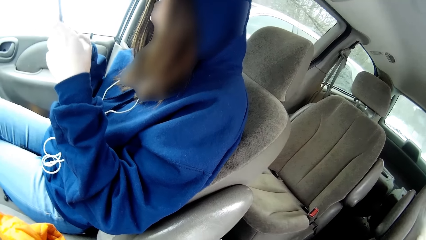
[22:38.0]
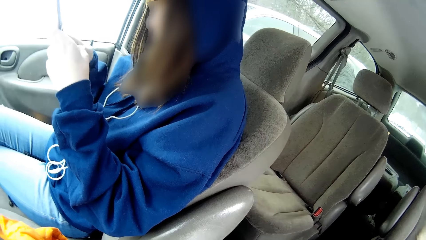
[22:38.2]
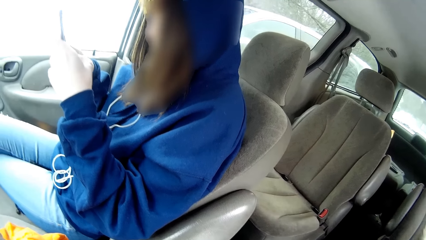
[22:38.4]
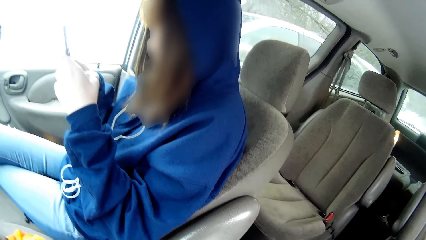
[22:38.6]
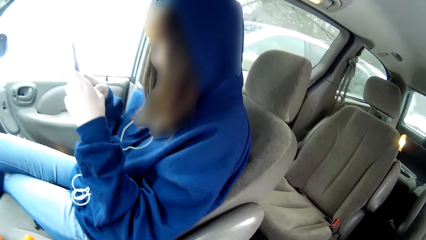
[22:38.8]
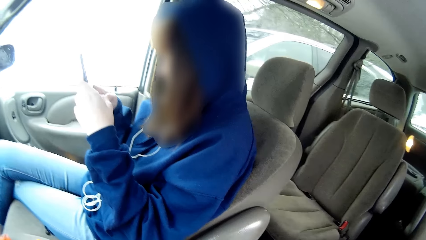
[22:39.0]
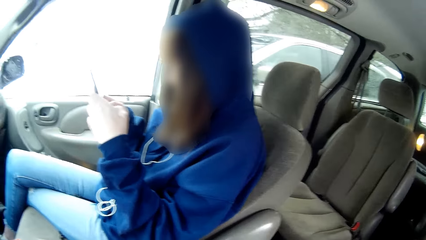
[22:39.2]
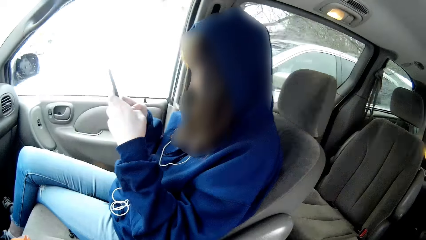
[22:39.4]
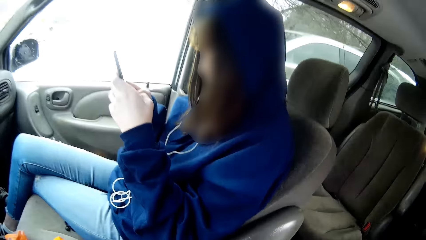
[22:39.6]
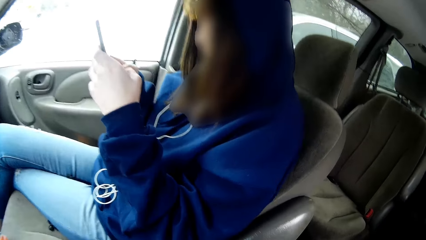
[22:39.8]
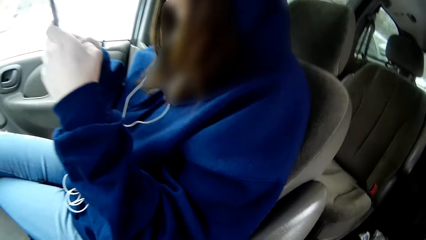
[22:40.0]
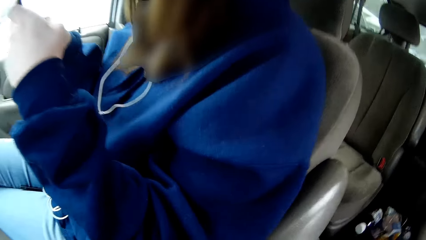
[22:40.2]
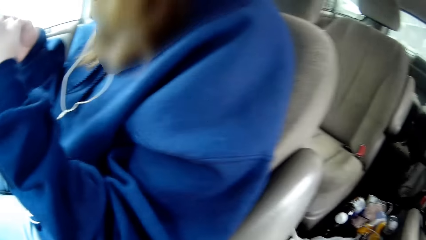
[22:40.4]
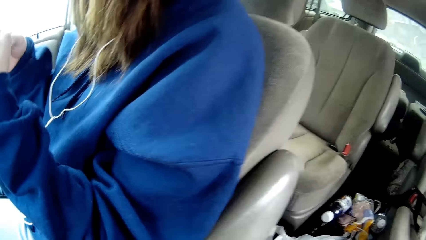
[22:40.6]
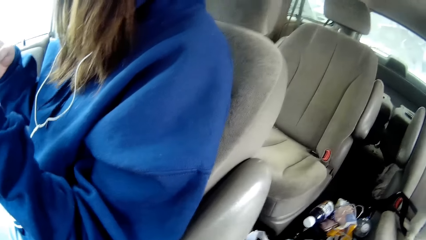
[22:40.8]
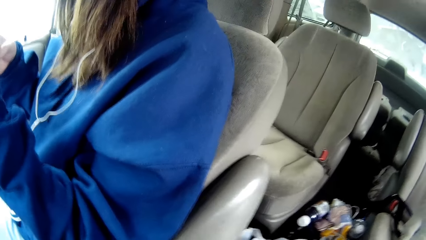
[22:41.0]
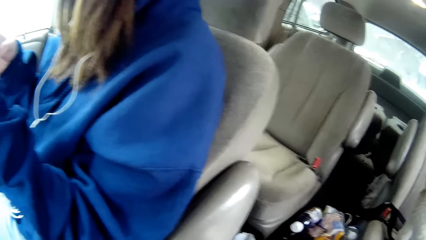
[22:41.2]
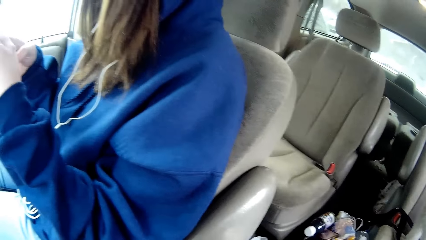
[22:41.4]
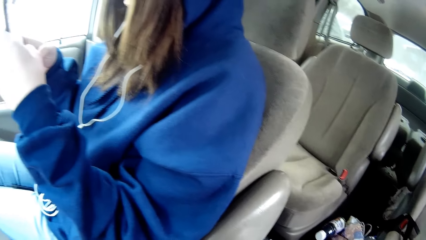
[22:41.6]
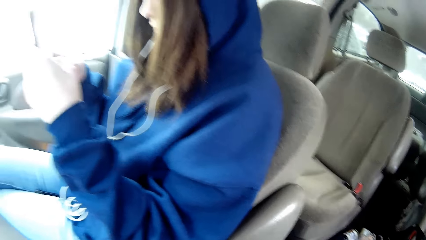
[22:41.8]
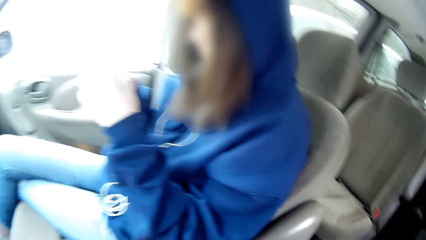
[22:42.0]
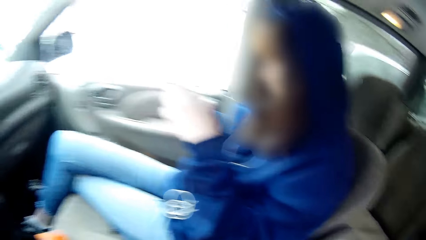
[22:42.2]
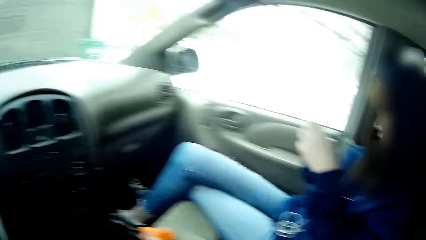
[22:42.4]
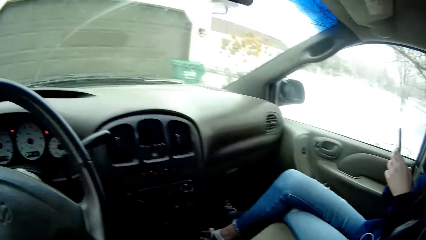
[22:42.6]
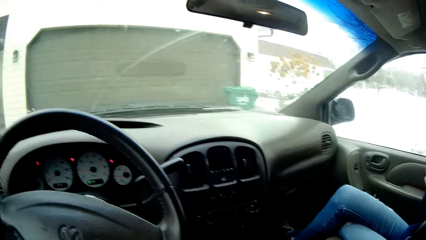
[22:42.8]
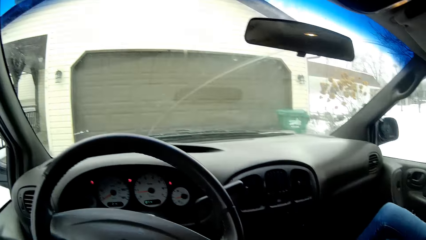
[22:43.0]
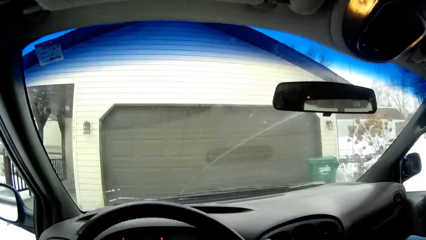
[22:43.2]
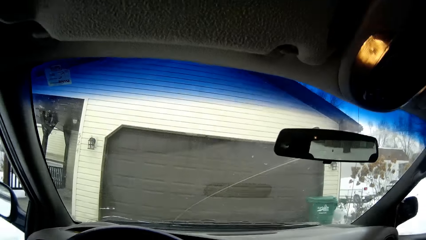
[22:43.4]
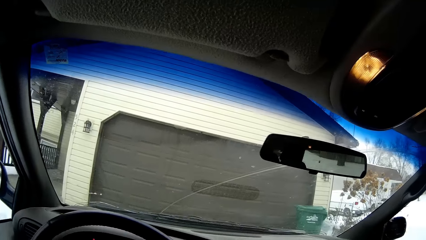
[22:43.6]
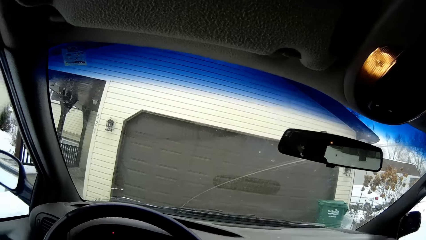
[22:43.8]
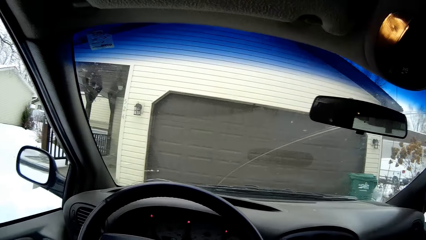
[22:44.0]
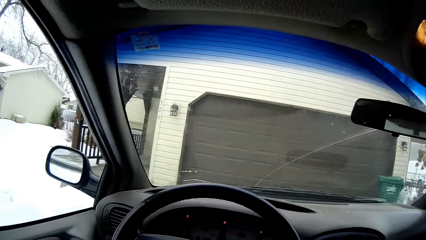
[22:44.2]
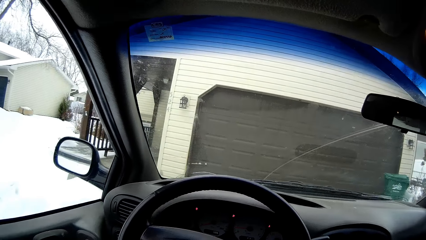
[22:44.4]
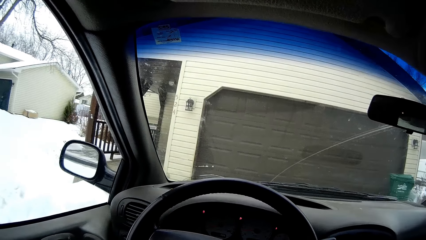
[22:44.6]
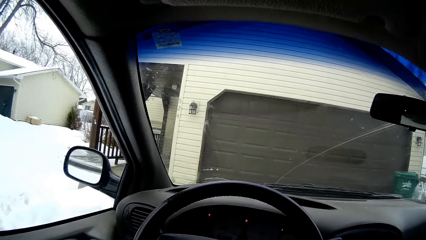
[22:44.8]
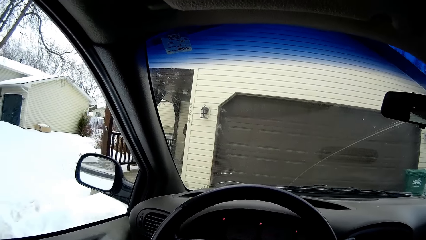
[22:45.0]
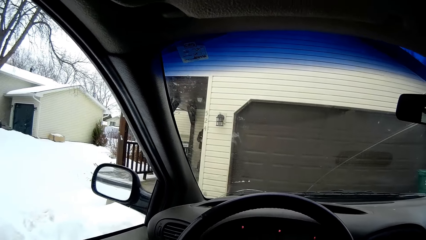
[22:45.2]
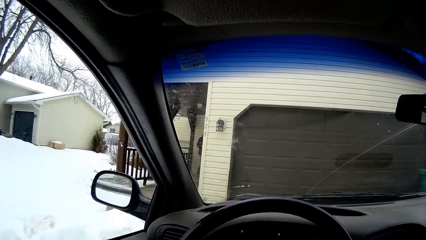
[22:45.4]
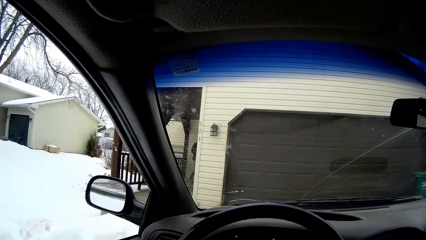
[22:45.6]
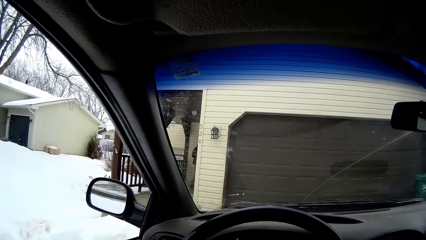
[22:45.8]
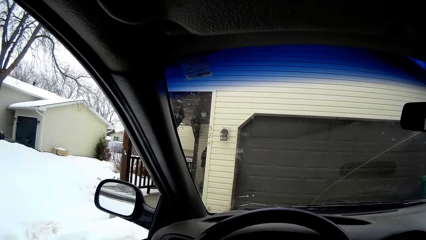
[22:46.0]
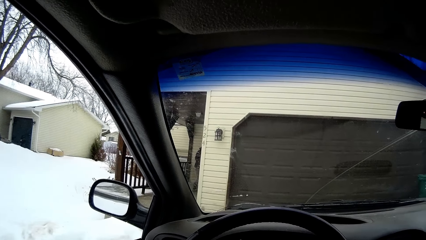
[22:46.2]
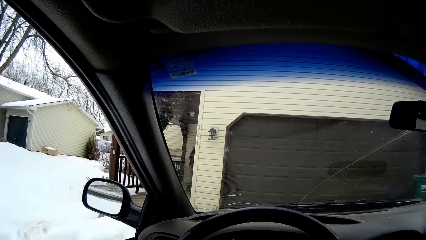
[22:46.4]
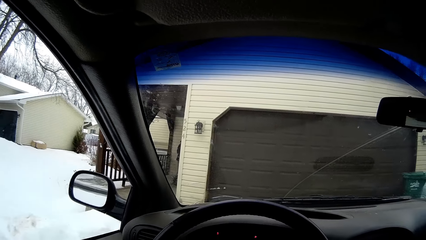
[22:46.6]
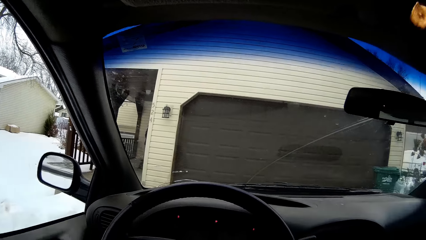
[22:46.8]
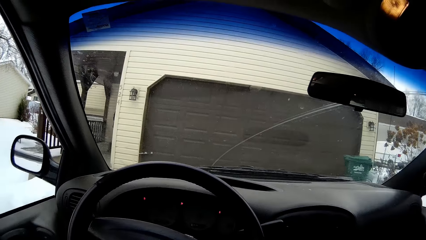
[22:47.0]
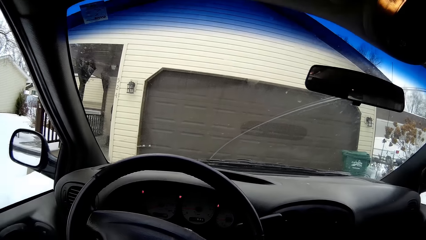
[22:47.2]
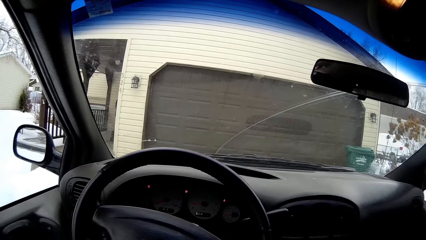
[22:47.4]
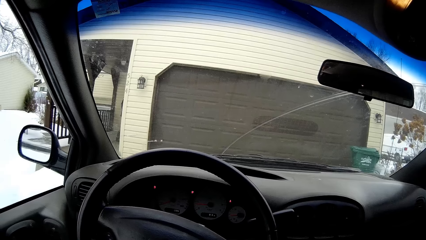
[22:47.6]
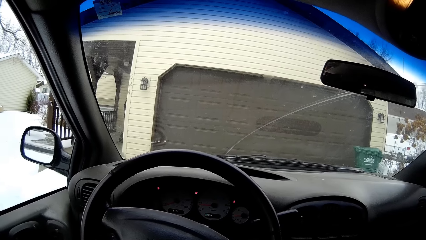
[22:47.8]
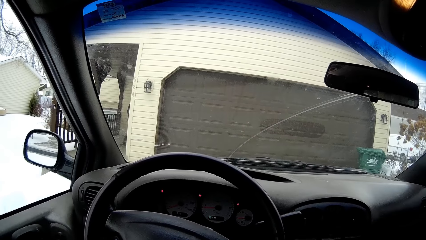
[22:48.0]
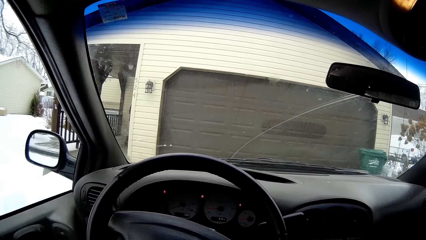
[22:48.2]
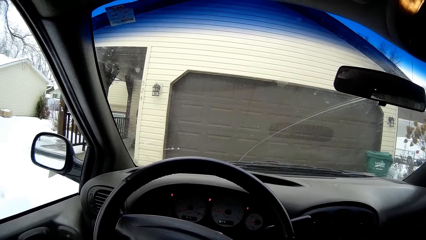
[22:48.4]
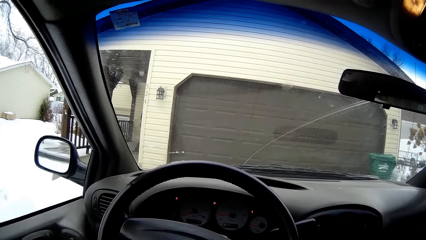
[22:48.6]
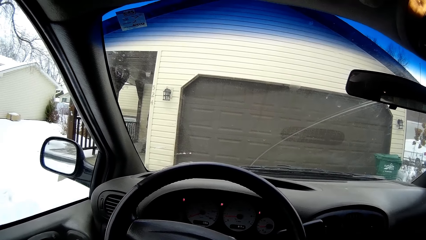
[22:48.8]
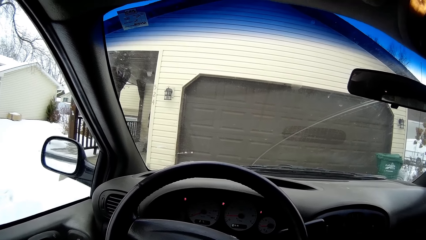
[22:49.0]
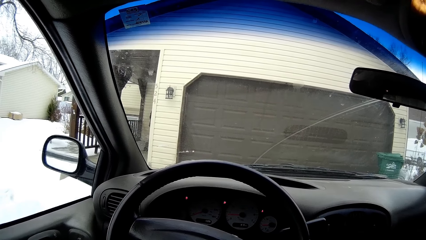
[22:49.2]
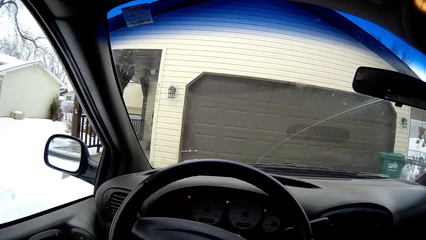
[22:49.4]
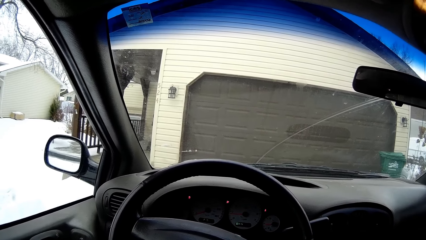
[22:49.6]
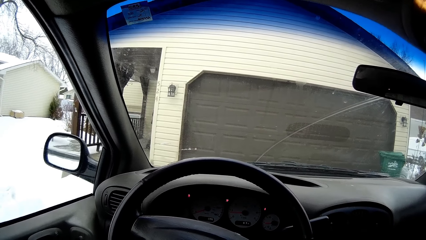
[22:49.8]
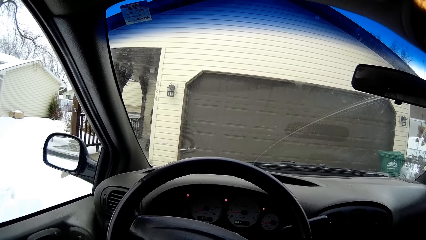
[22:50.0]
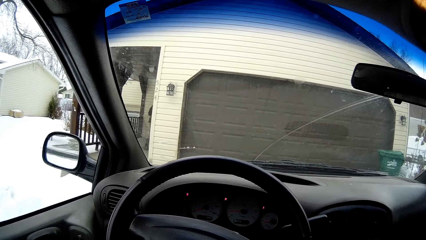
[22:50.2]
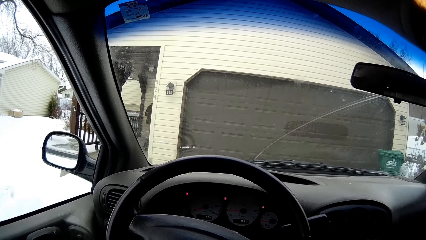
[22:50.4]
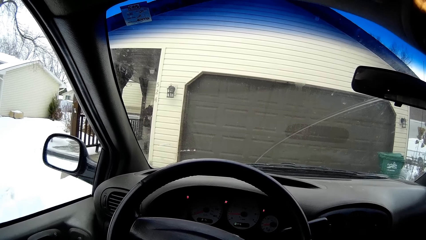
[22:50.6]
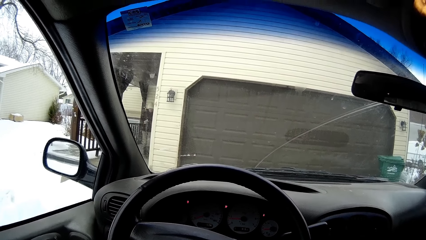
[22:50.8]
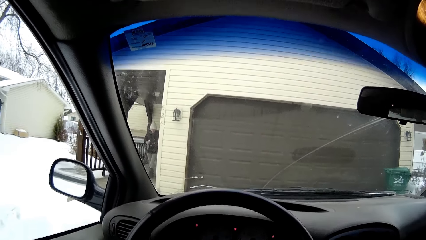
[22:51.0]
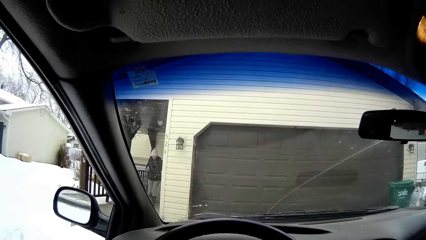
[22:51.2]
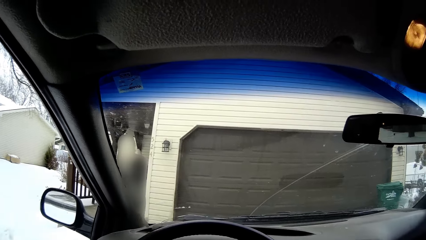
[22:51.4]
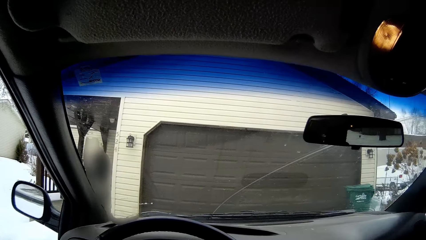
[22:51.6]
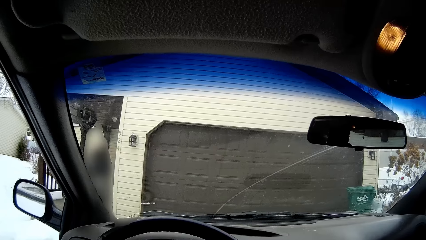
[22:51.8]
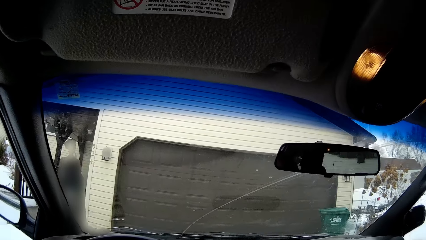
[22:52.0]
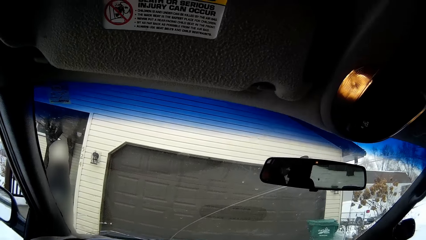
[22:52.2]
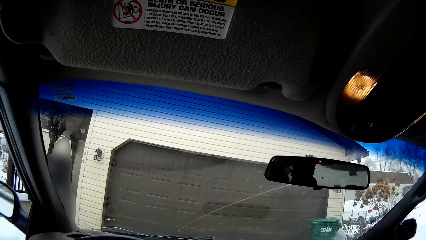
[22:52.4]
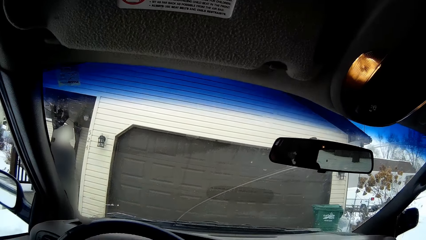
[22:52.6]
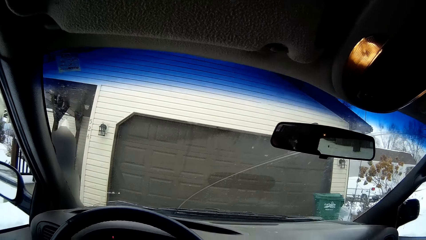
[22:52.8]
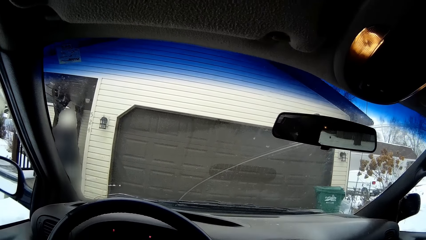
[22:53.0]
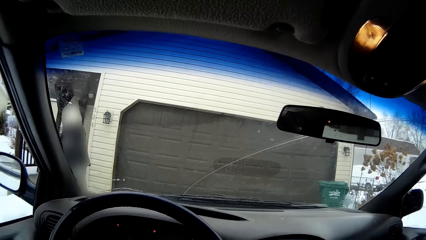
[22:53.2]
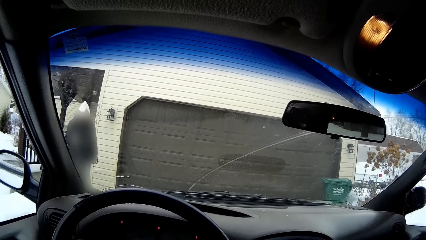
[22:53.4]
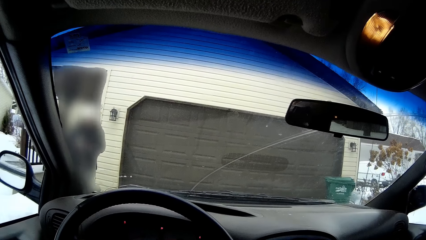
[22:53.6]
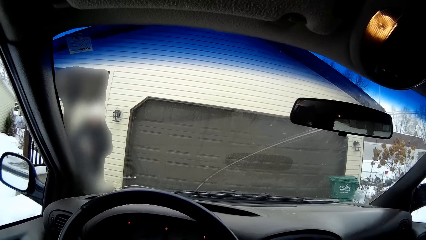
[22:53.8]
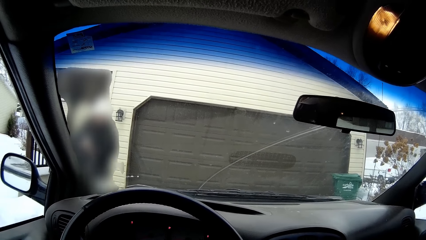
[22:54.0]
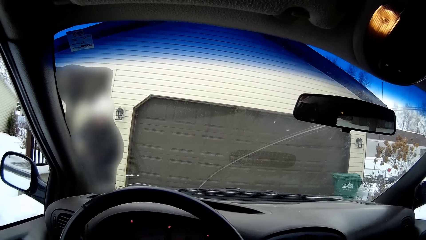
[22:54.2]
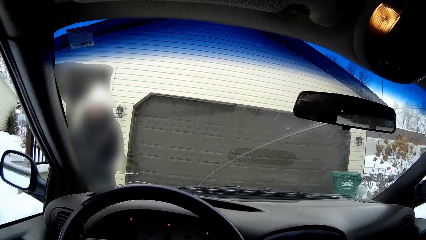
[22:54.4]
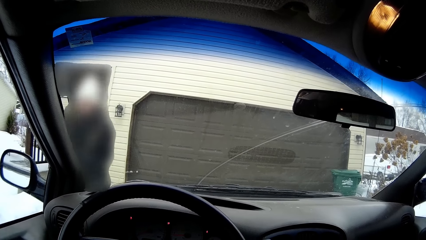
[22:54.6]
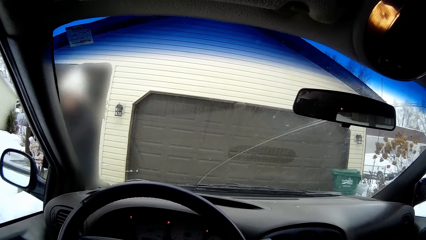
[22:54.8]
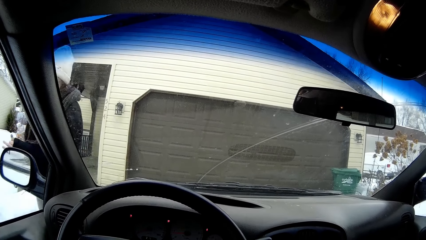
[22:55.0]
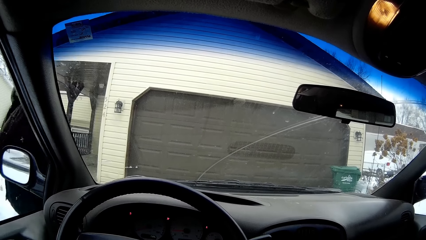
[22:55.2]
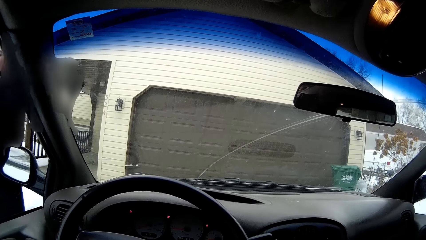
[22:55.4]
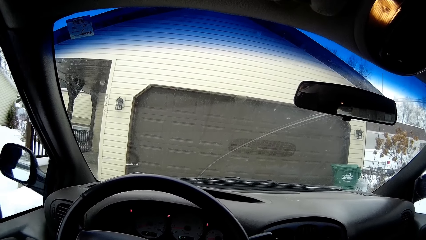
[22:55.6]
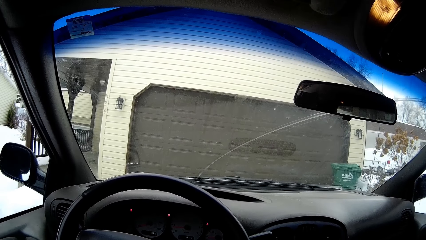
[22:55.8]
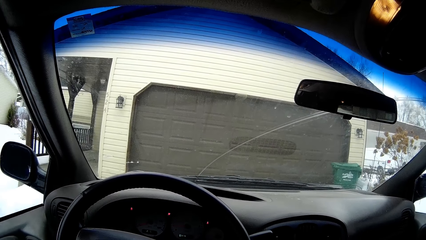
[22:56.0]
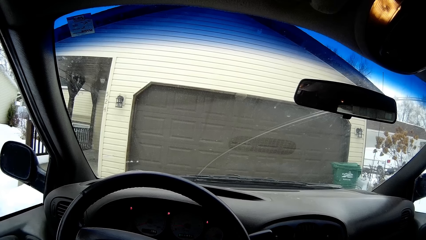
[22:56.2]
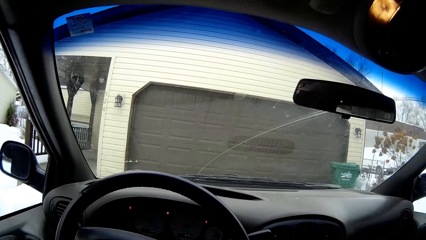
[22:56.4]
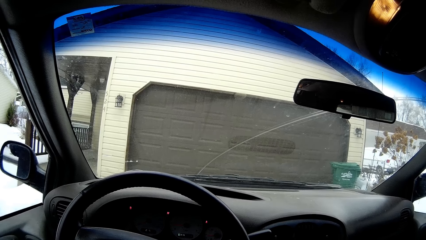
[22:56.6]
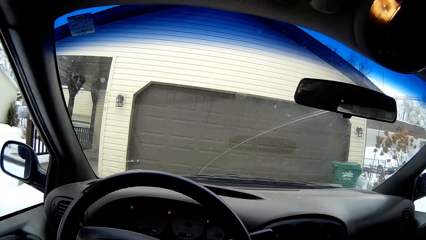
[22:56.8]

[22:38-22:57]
A girl uses her phone. Another girl walks towards the car from an apartment. The camera wearer looks at the other girl.
